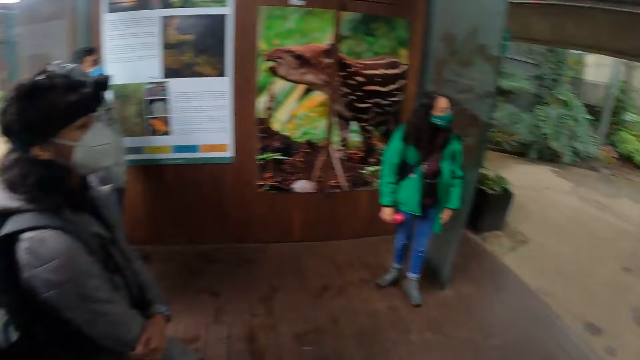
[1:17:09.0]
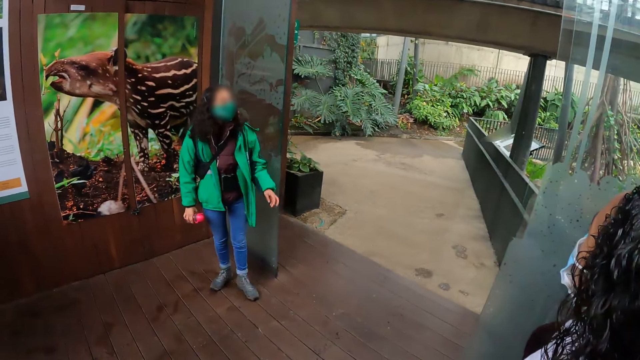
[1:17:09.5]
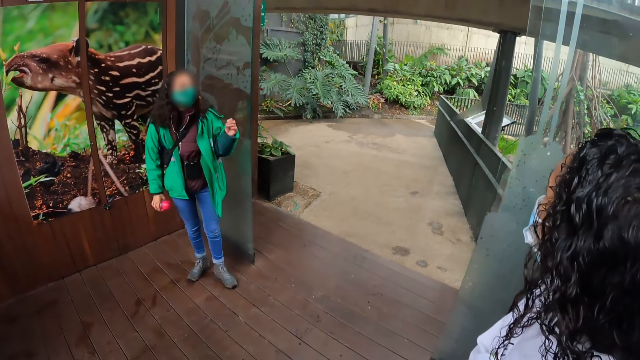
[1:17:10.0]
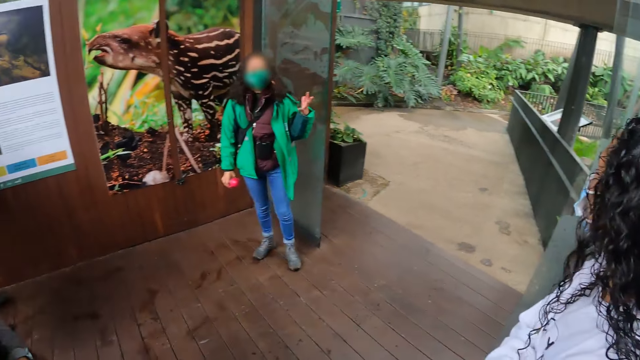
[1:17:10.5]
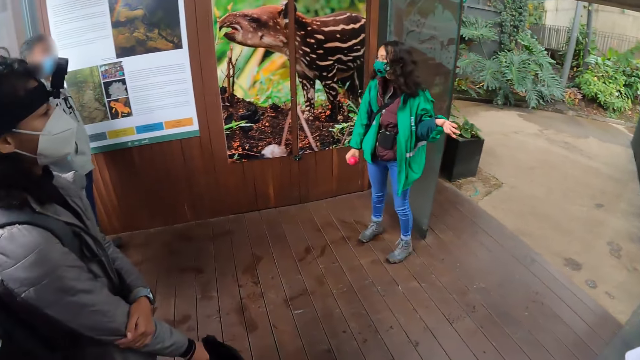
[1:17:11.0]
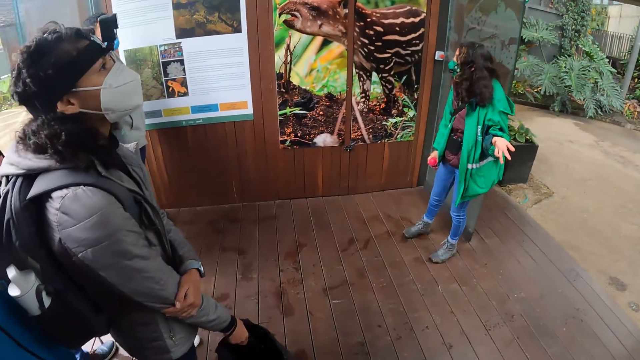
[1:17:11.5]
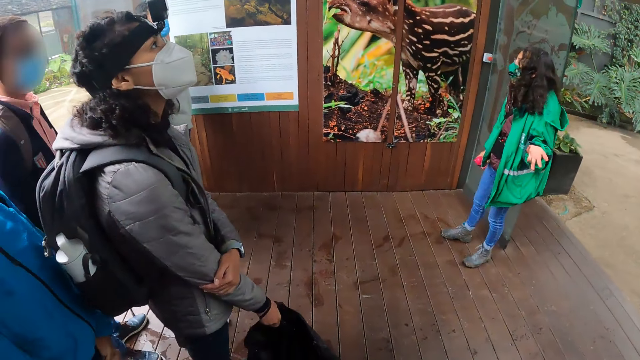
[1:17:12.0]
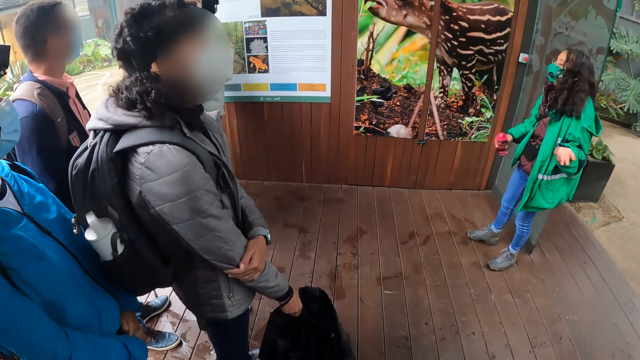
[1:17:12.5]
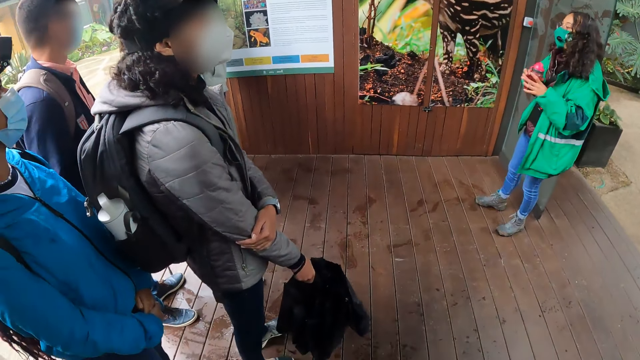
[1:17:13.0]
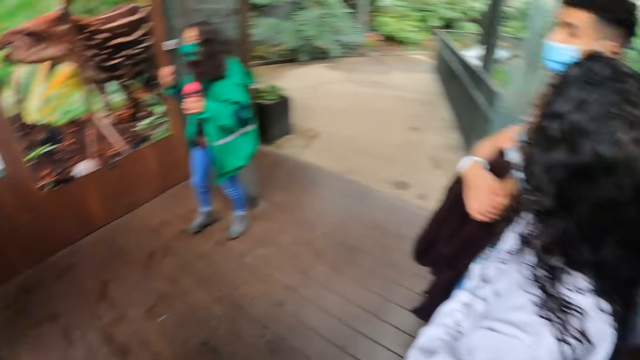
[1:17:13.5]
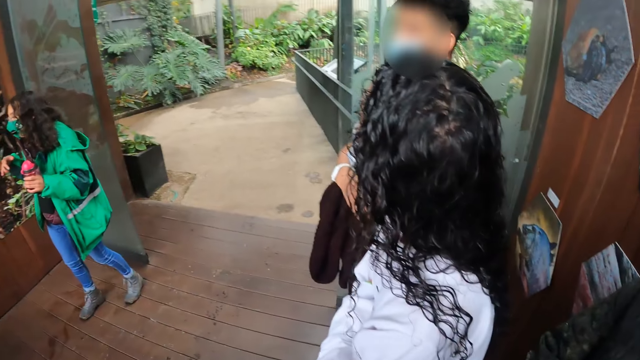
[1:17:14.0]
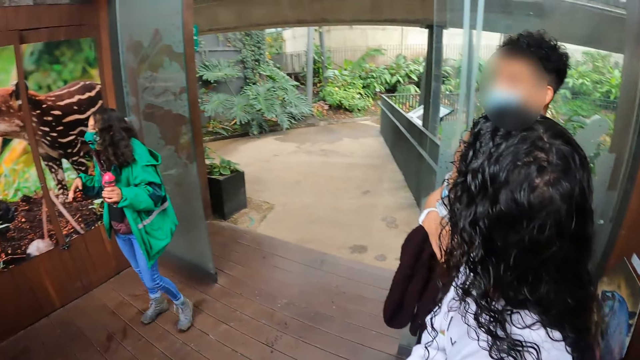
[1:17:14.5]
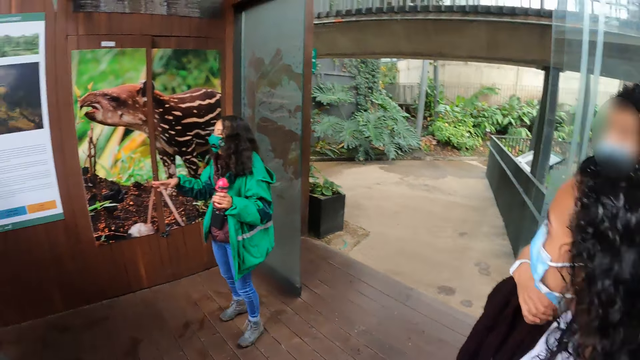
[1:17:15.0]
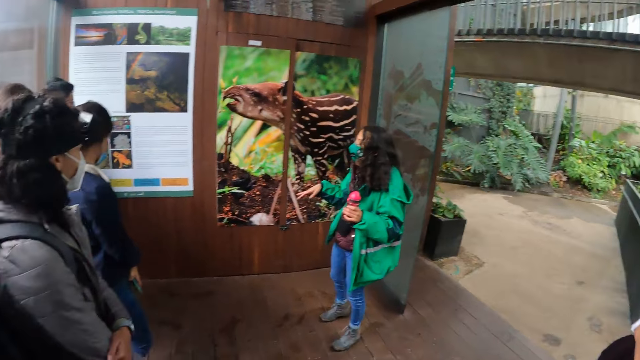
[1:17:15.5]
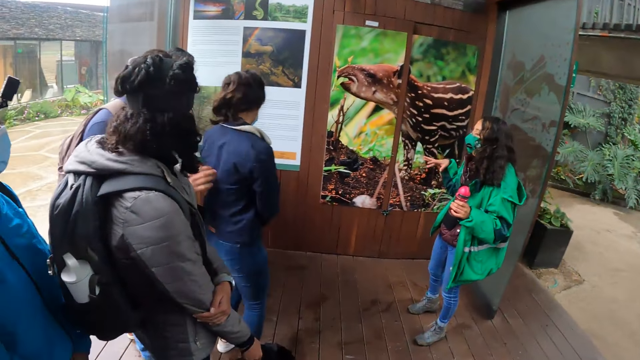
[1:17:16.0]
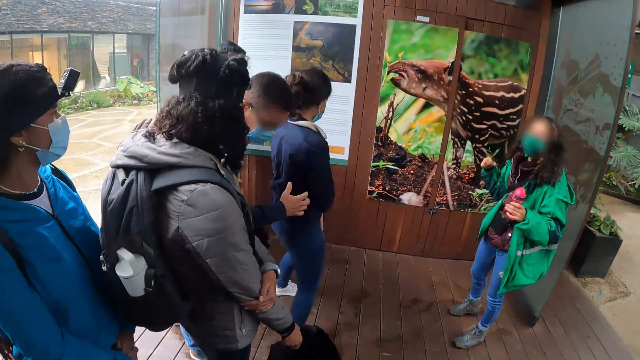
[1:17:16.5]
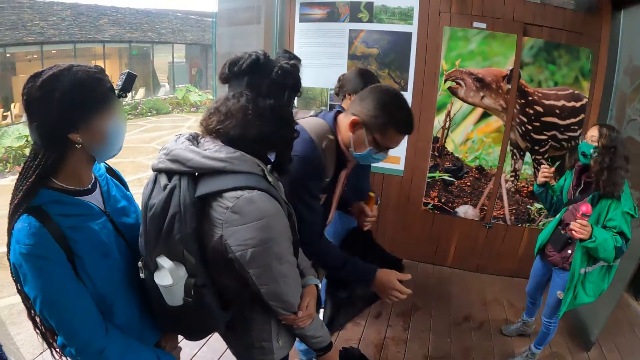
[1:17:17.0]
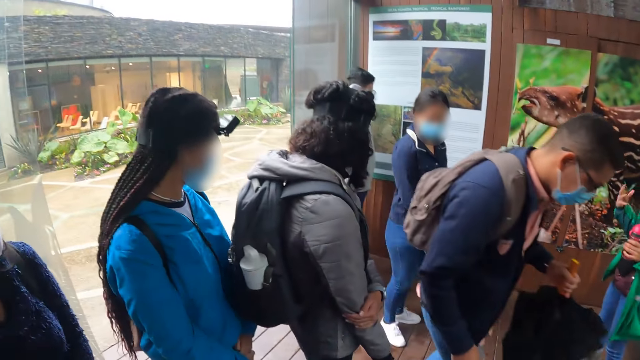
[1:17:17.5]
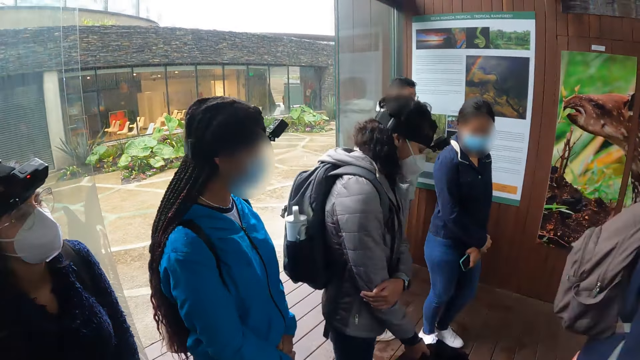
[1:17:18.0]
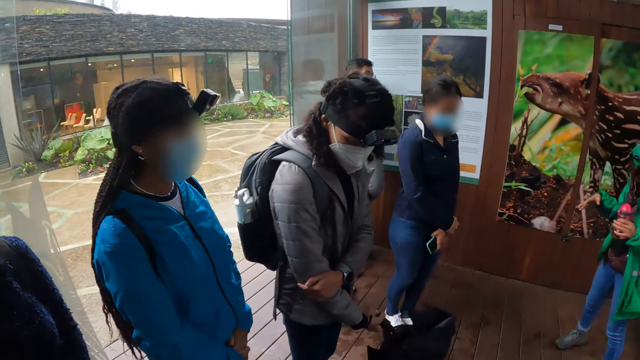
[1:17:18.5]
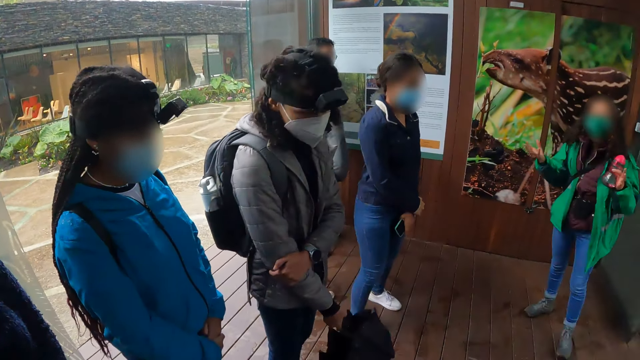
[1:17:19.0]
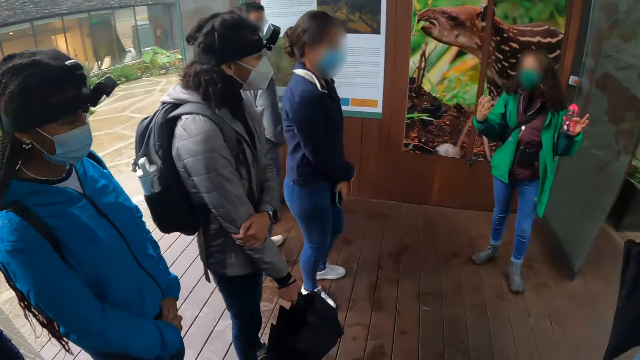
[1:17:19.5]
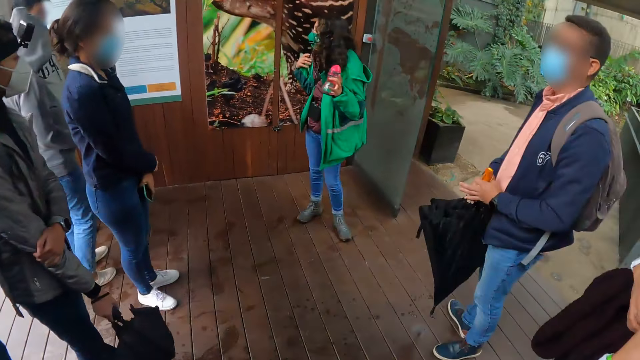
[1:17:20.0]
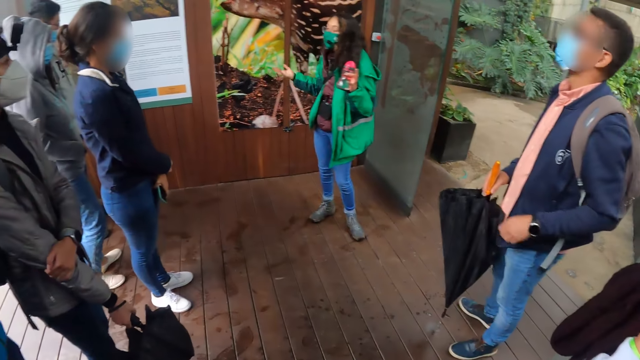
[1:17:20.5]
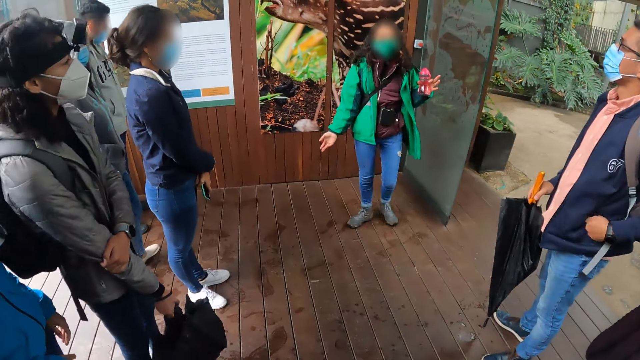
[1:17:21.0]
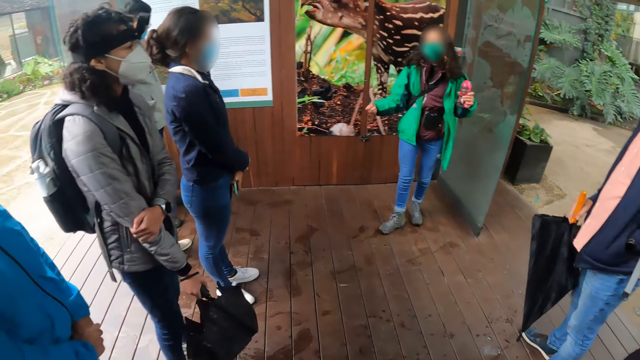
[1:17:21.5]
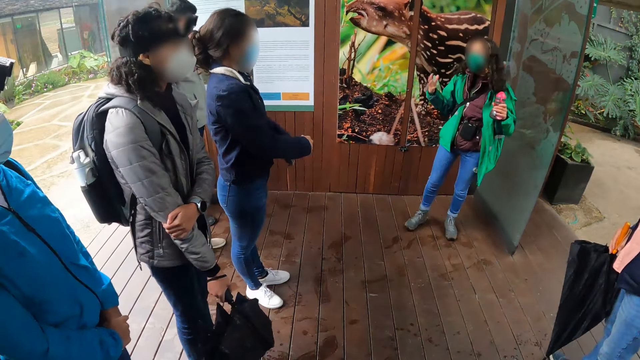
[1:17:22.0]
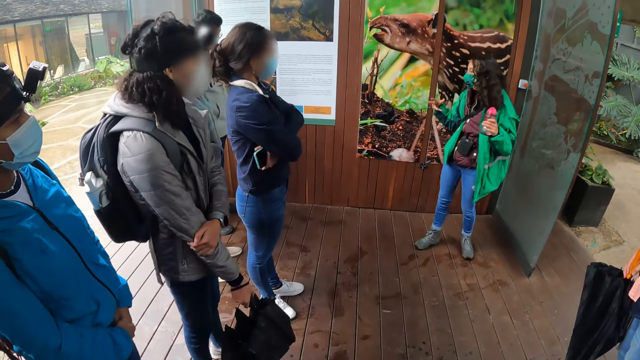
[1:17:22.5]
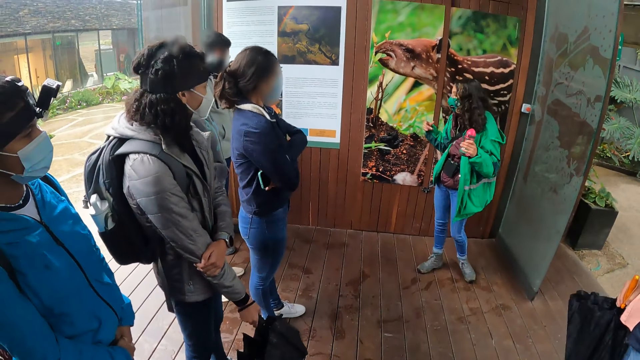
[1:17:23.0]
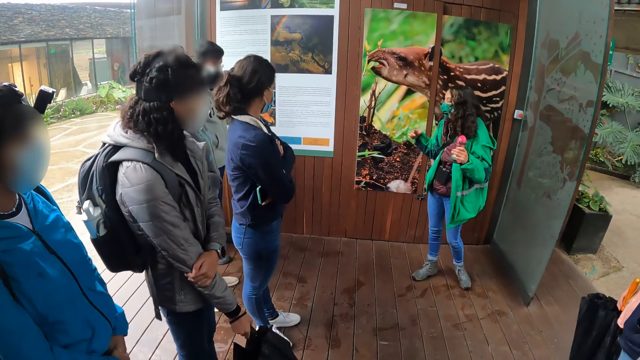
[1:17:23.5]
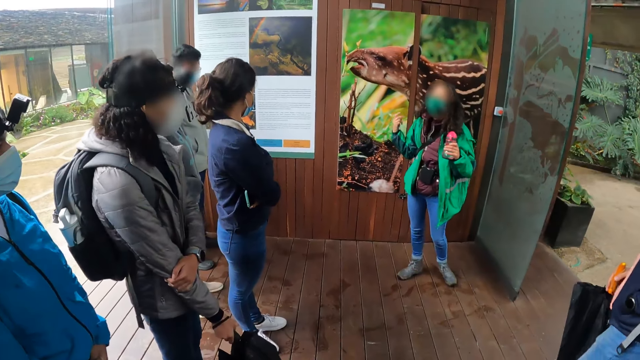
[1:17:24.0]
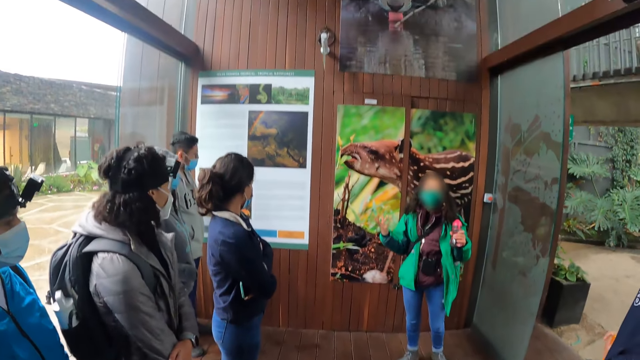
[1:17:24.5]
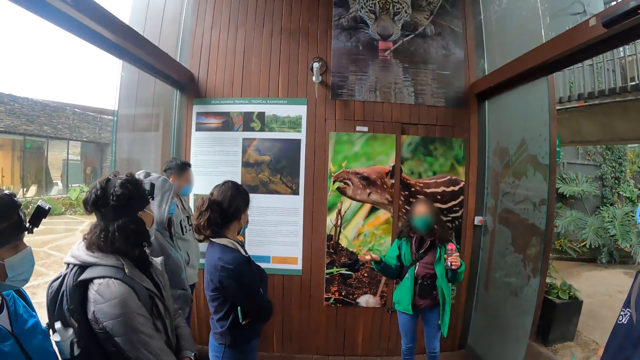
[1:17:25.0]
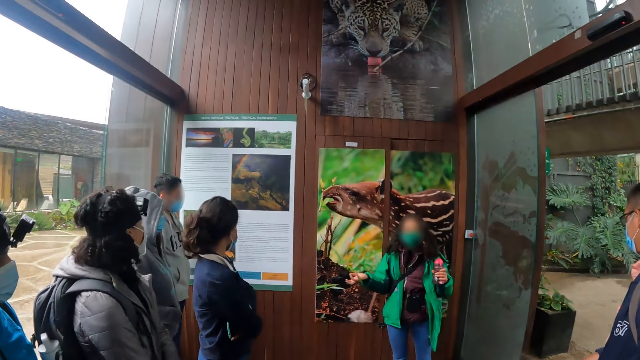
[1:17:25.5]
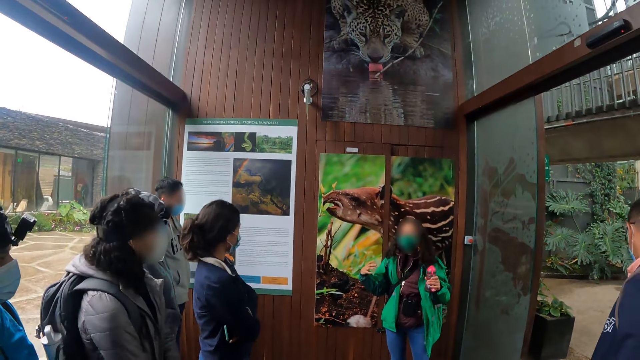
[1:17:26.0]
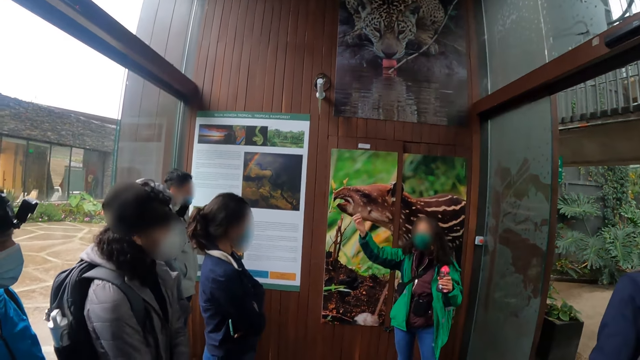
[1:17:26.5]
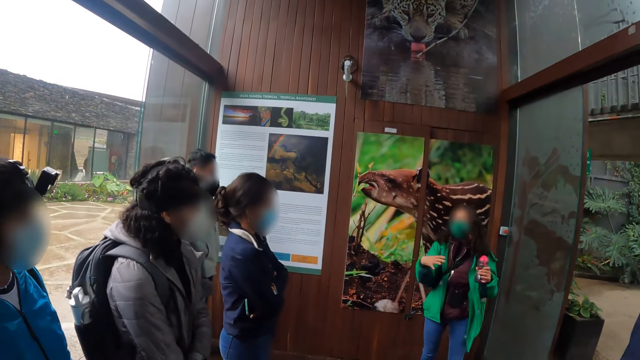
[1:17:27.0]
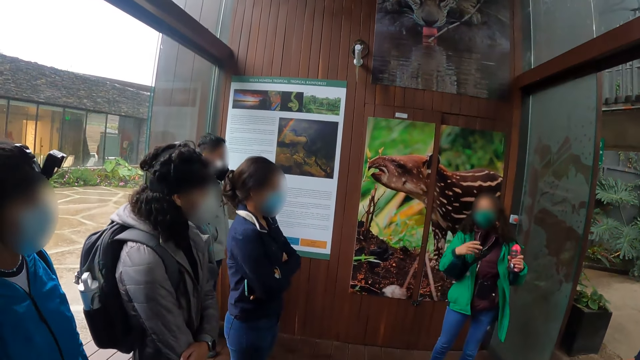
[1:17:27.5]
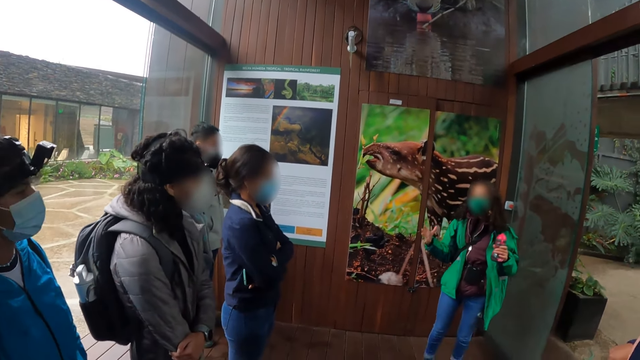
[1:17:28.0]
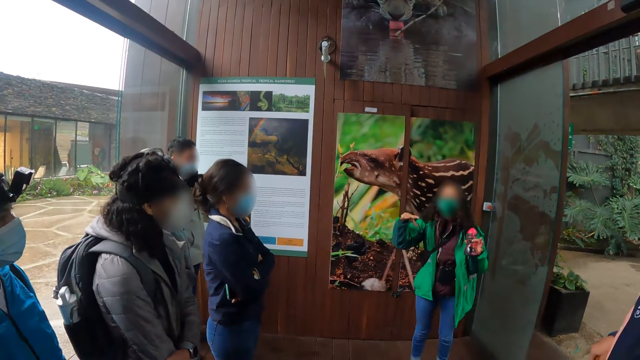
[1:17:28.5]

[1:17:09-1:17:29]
The camera wearer stares at the lady as she explains something.
